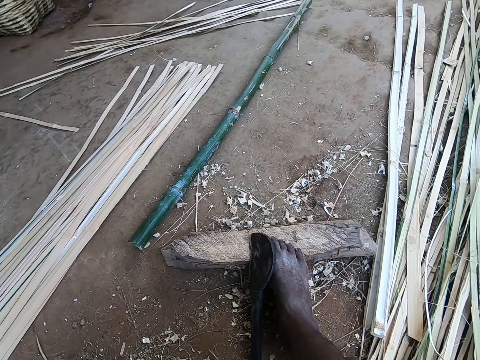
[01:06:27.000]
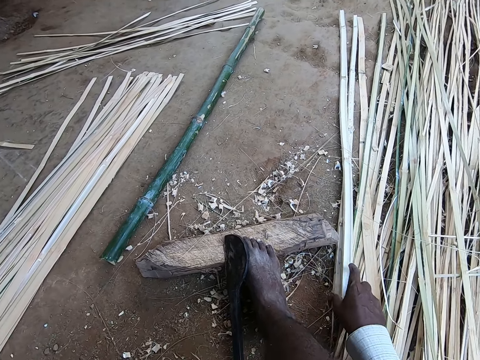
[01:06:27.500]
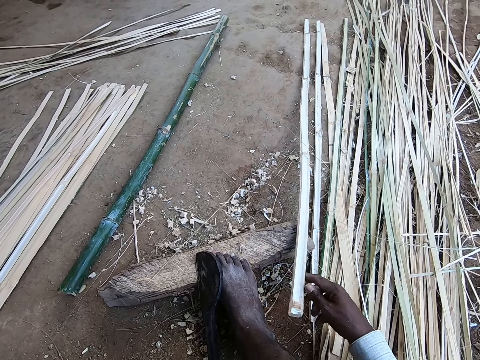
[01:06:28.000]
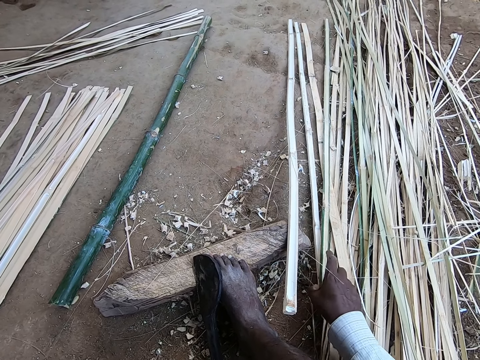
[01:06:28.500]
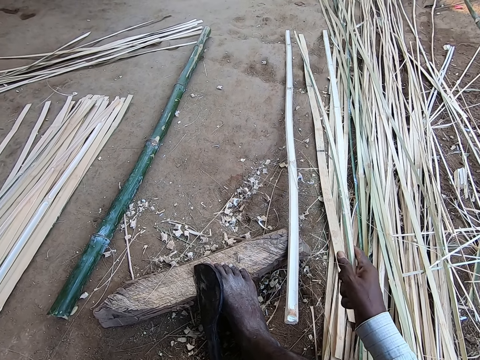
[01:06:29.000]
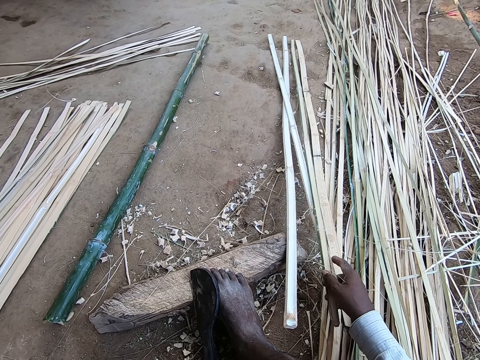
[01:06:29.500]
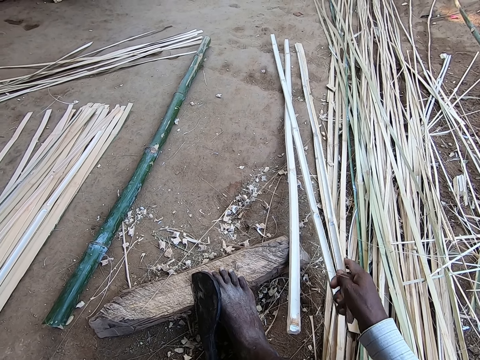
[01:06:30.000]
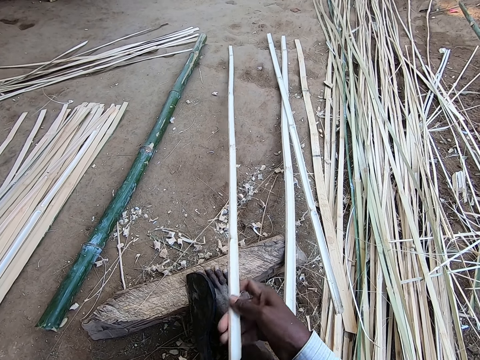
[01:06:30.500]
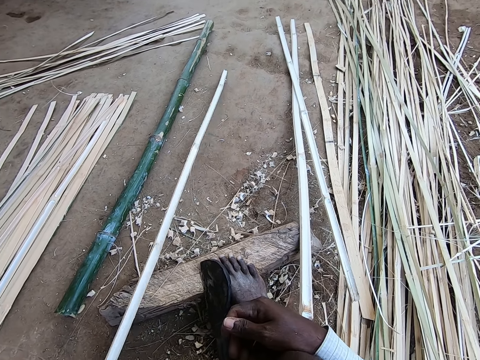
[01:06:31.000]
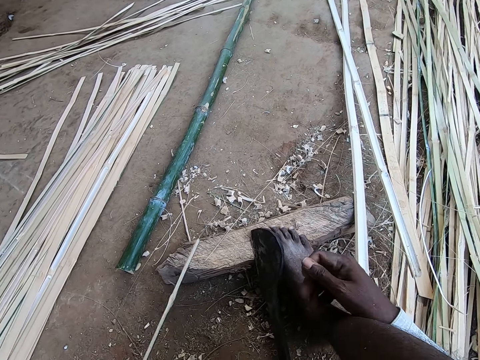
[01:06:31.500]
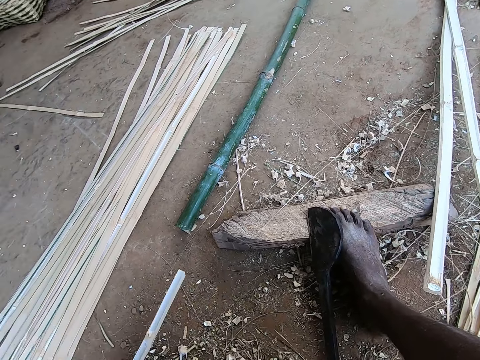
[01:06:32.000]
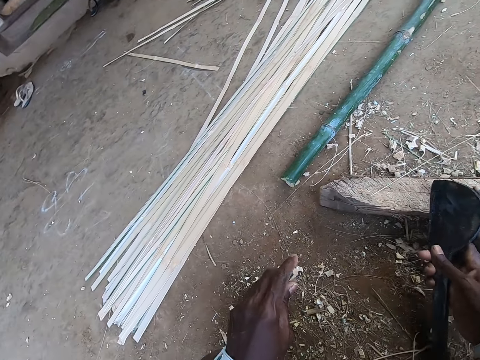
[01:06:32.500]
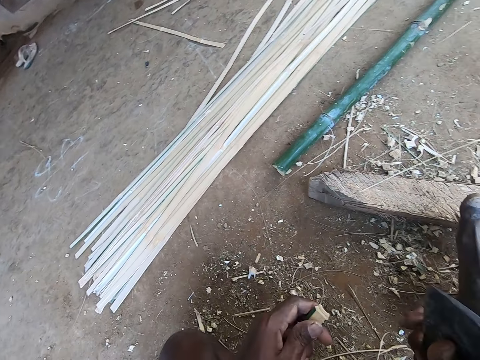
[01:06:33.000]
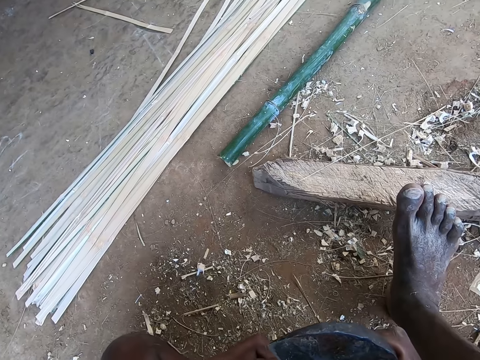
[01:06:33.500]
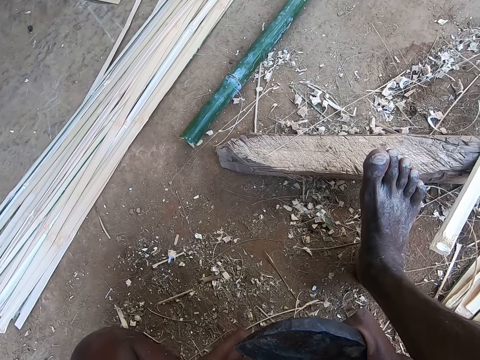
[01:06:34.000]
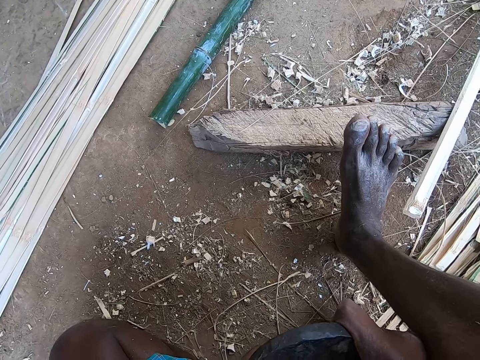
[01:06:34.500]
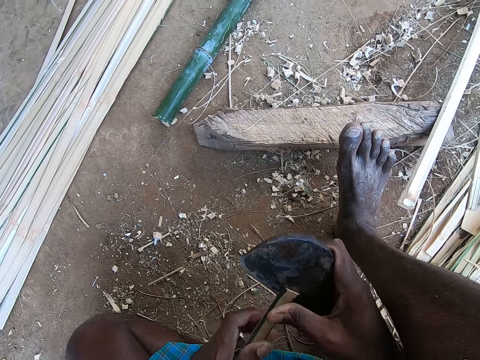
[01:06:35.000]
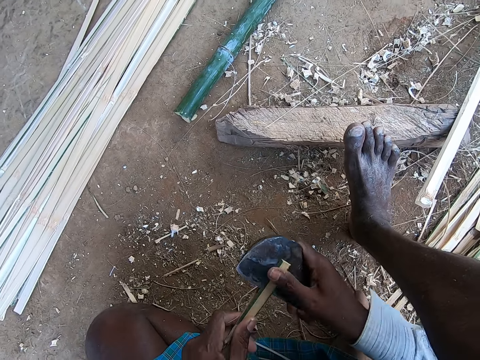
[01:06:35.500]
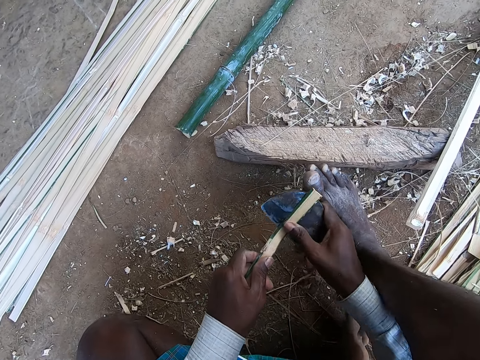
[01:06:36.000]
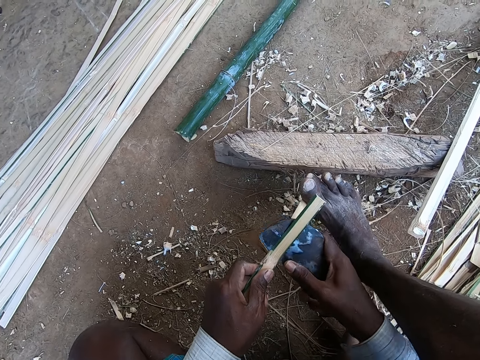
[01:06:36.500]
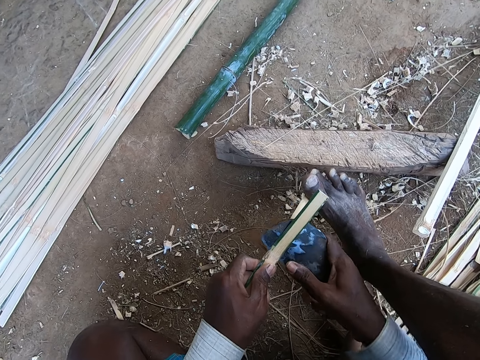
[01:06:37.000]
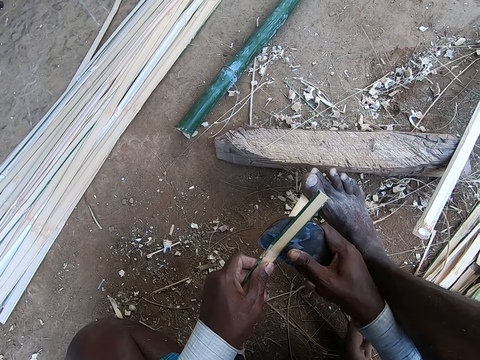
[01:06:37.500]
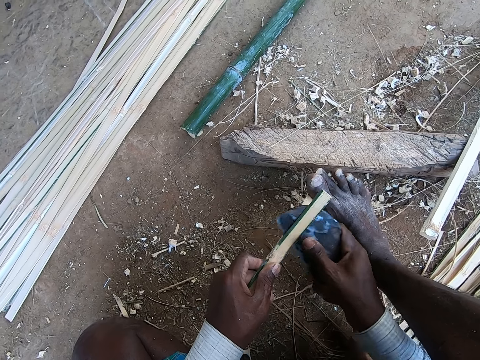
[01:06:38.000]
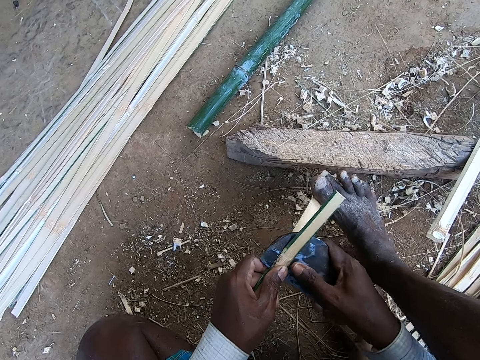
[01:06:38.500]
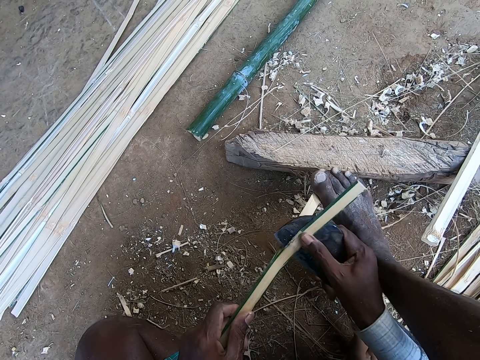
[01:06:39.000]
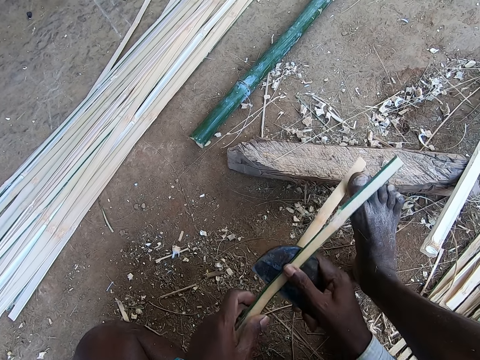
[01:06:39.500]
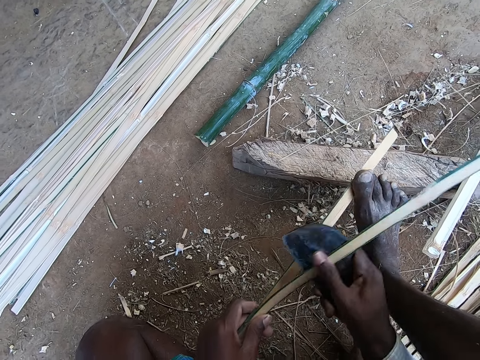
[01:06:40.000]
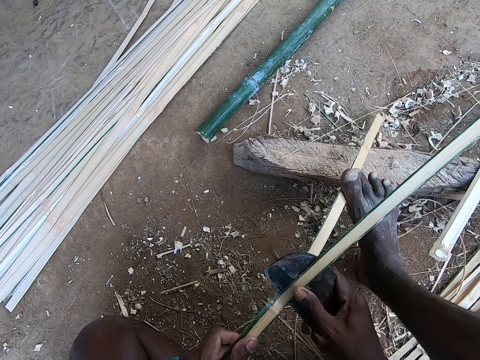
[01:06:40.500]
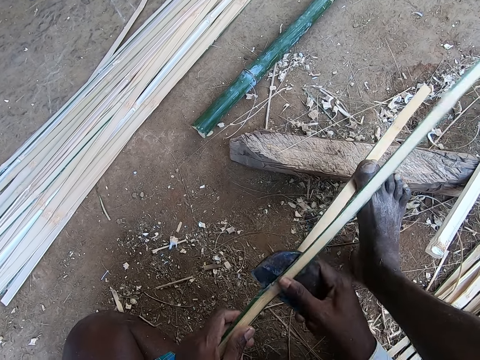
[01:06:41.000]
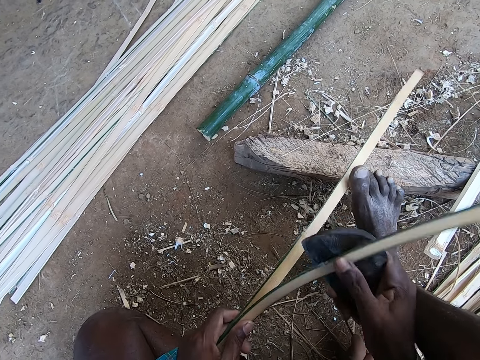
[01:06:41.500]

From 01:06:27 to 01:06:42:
The camera wearer picks a bamboo strip from the ground with his right hand. He places the bamboo strip on the edge of the wood with his right hand. He picks a bamboo strip from the ground with his right hand. He pulls the bamboo stick with his left hand. He passes the bamboo strip to his left hand. He picks the billhook from the wood with his right hand. He cuts out a bamboo strip from the bamboo strip in his left hand with the billhook in his right hand. He places his right foot on the bamboo strip. He cuts out a bamboo strip from the bamboo strip in his left hand with the billhook in his right hand.

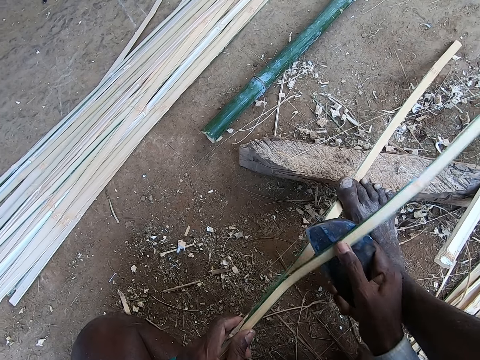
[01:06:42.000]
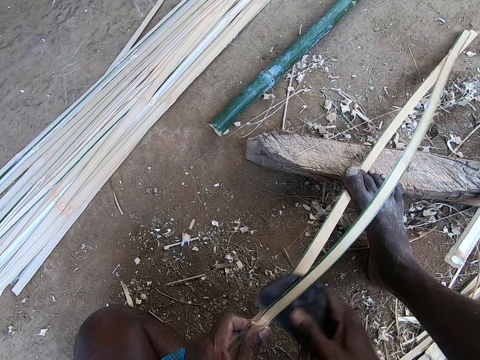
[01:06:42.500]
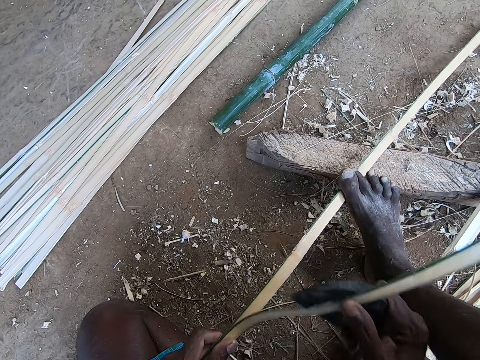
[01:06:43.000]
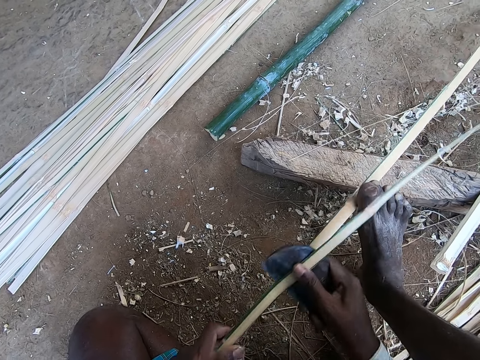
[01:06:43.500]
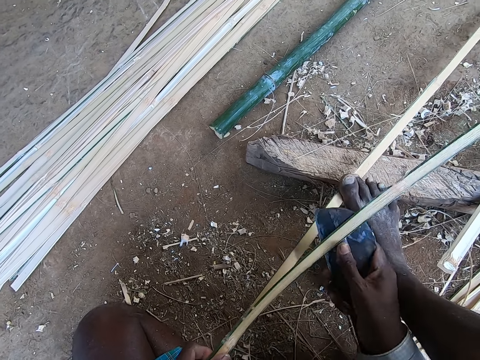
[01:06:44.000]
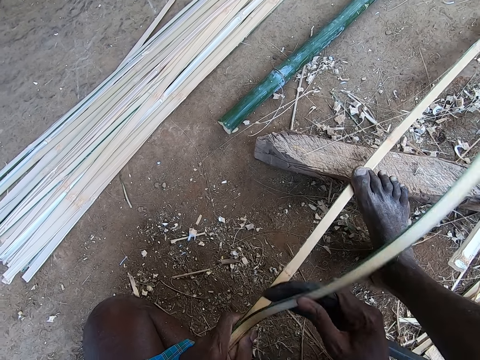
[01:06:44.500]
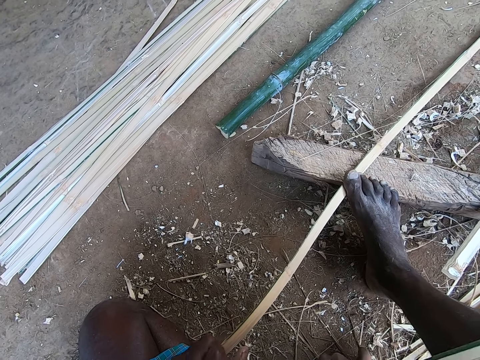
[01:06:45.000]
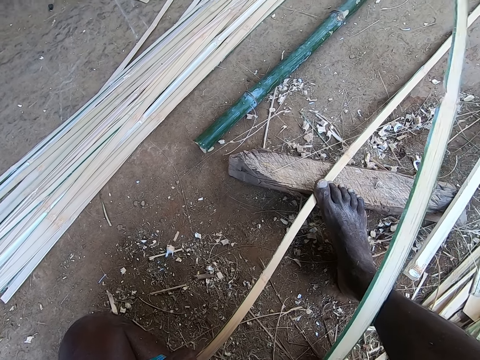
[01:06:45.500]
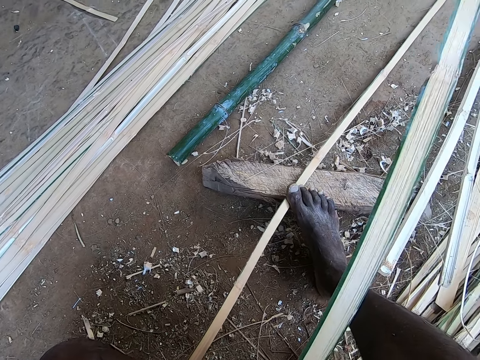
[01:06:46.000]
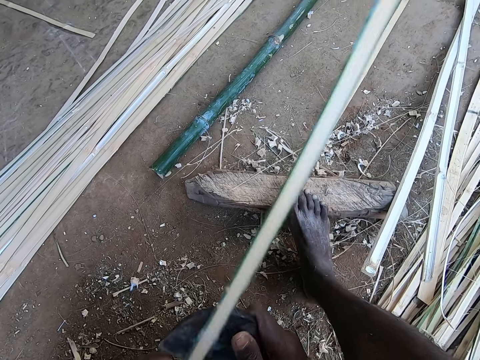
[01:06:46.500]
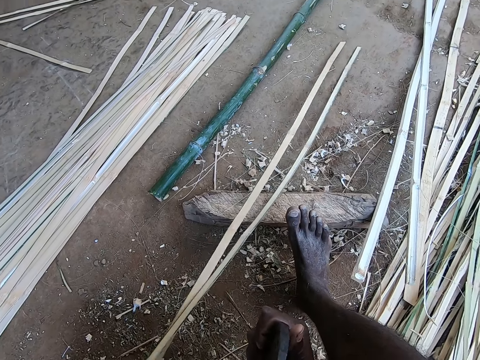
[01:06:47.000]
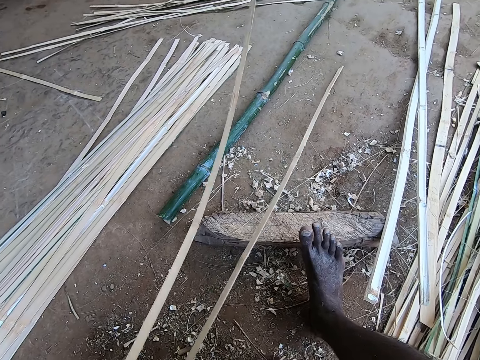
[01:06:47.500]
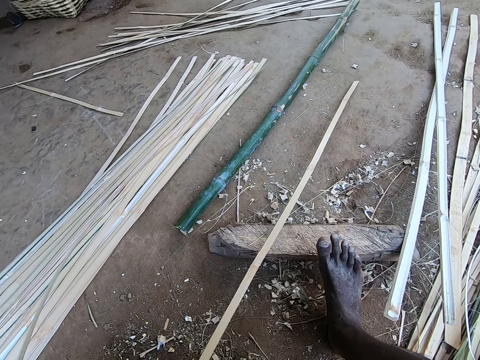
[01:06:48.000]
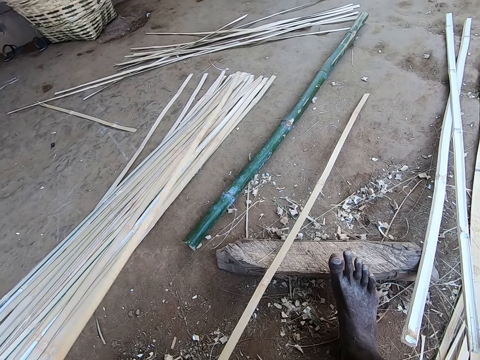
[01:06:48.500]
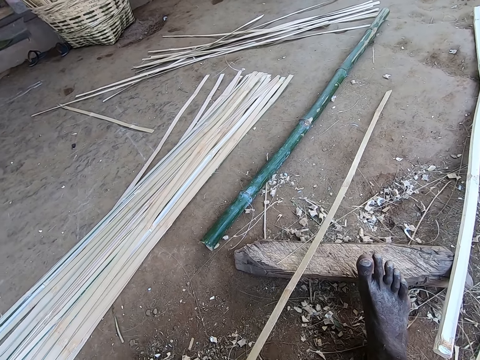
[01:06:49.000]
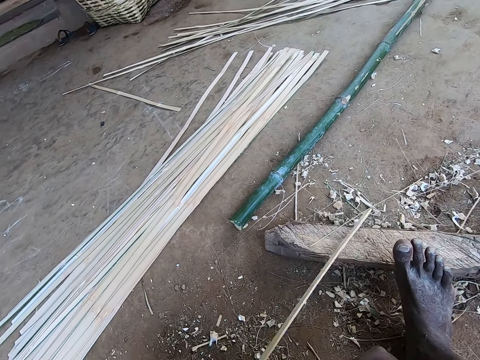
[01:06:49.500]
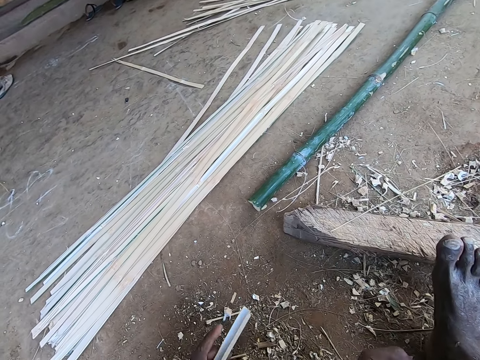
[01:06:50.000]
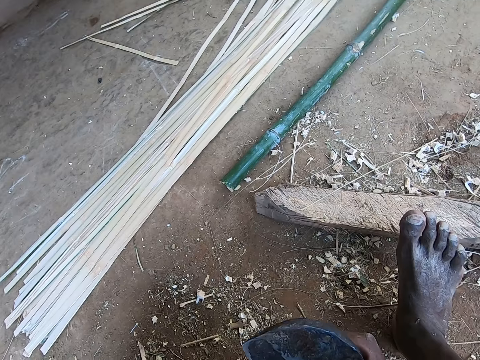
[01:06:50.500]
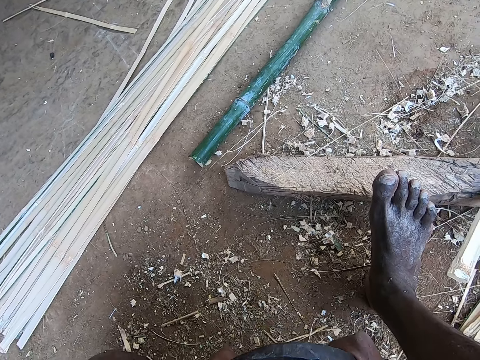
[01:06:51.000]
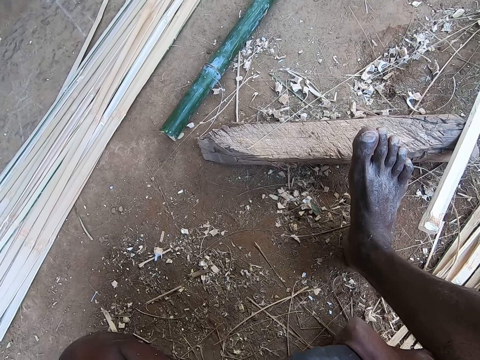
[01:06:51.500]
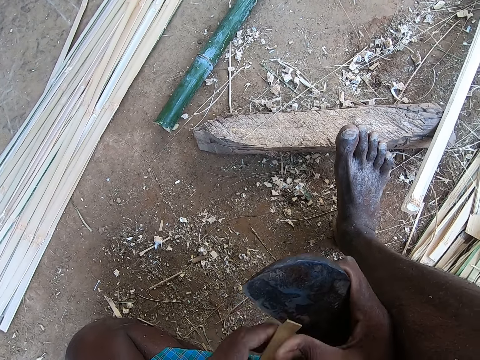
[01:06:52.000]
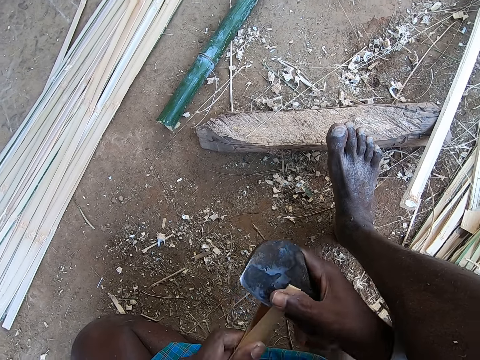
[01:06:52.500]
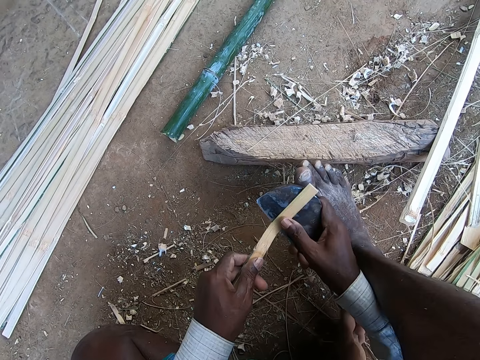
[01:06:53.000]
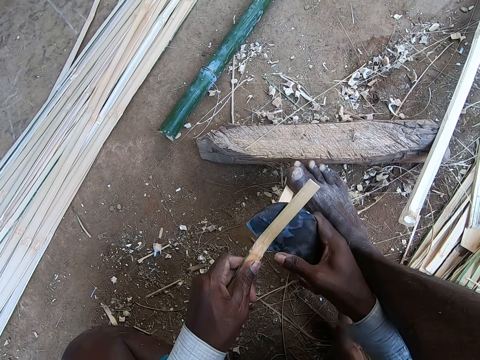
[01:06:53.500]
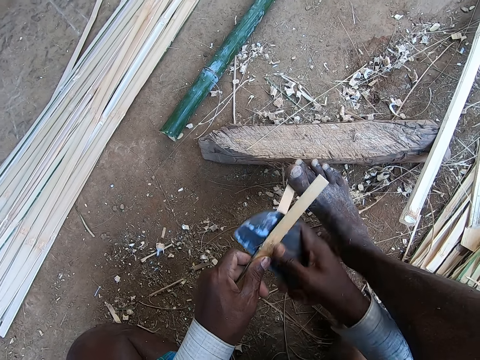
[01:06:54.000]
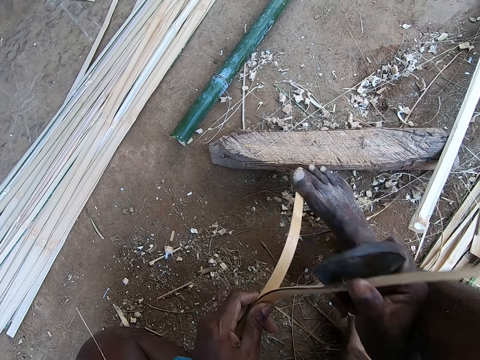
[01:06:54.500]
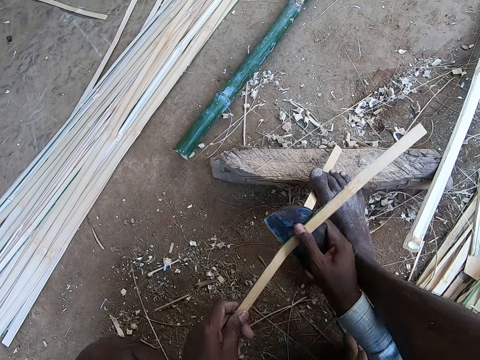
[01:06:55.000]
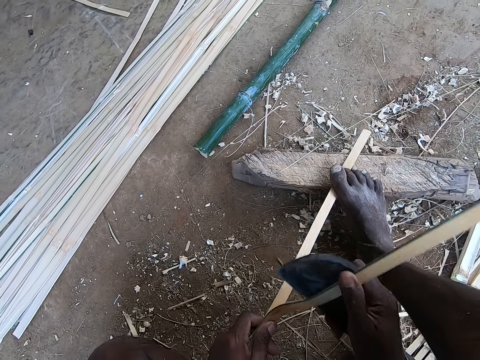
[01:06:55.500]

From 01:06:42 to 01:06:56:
The camera wearer removes the bamboo strip from the wood with his left hand. He raises his right foot from the bamboo strip. He places the bamboo strip on the bamboo strips on the floor with his left hand. He pulls the bamboo strip from the wood with his left hand. He cuts out a bamboo strip from the bamboo strip in his left hand with the billhook in his right hand. He places his right foot on the bamboo strip. He cuts out a bamboo strip from the bamboo strip in his left hand with the billhook in his right hand.
